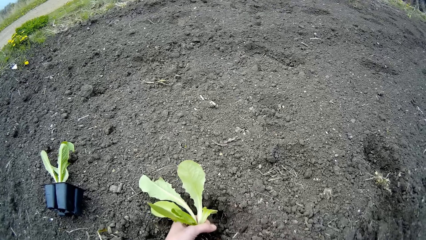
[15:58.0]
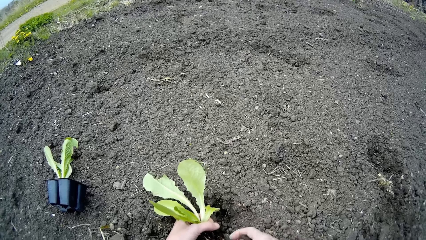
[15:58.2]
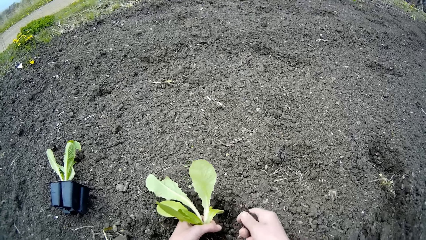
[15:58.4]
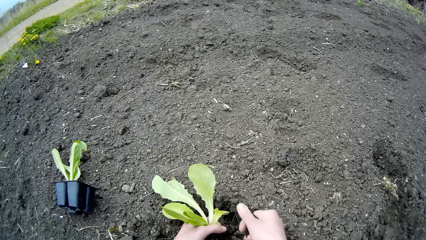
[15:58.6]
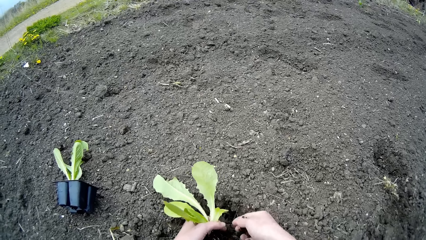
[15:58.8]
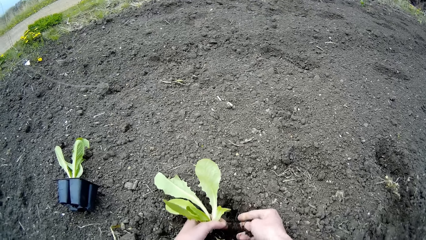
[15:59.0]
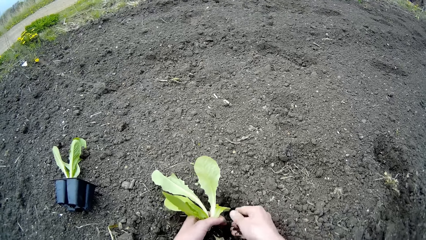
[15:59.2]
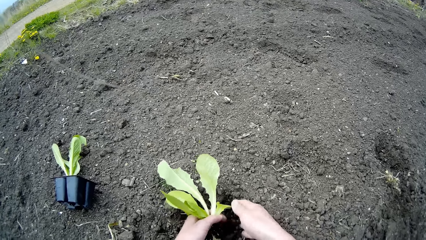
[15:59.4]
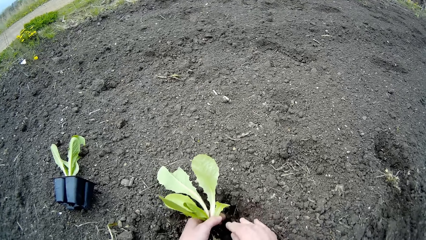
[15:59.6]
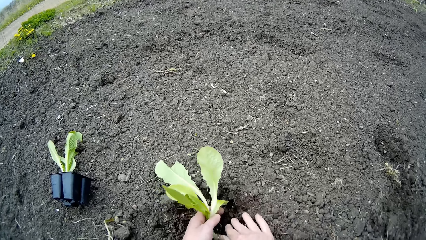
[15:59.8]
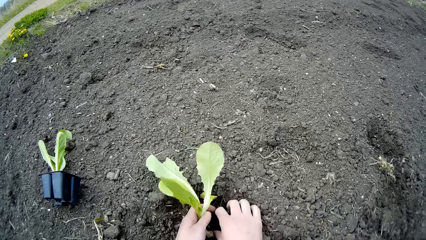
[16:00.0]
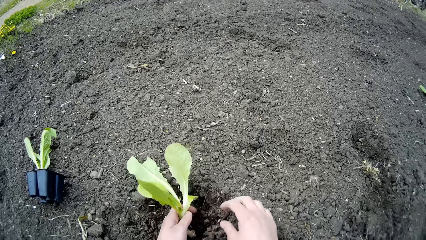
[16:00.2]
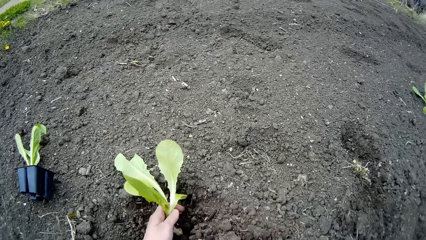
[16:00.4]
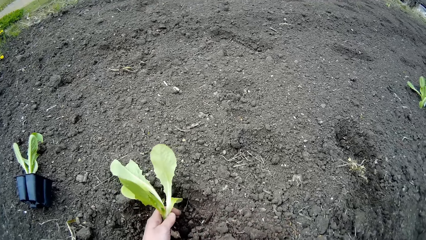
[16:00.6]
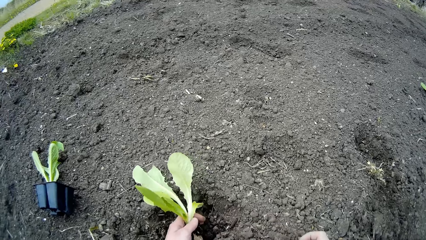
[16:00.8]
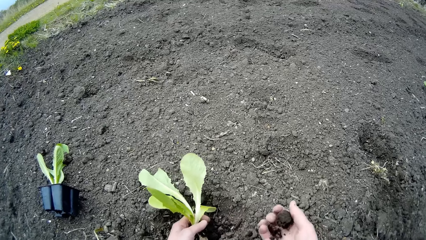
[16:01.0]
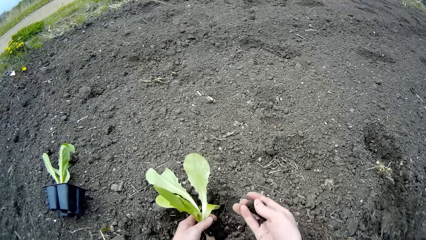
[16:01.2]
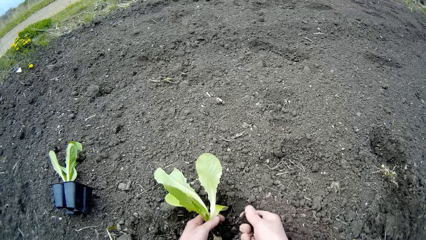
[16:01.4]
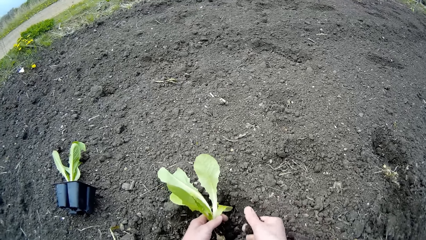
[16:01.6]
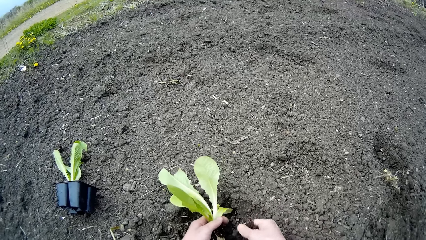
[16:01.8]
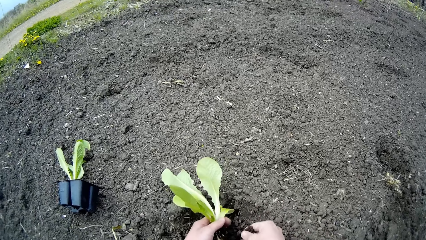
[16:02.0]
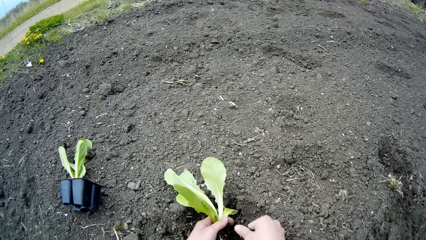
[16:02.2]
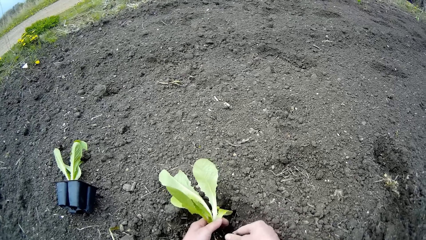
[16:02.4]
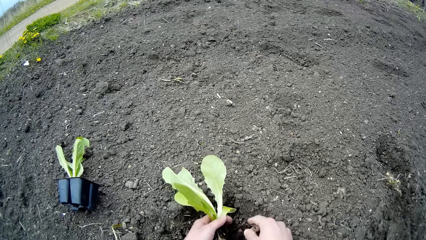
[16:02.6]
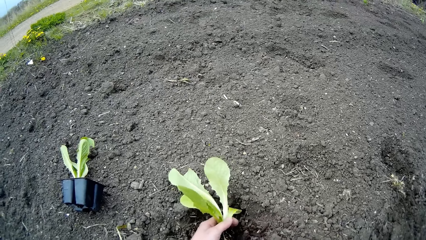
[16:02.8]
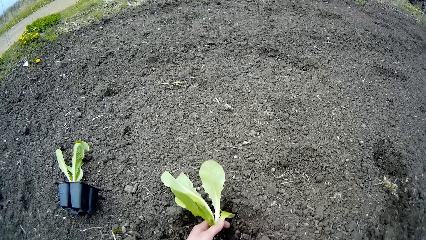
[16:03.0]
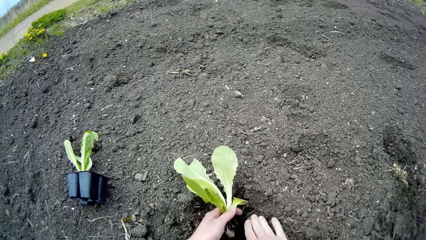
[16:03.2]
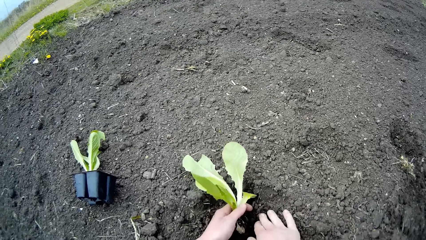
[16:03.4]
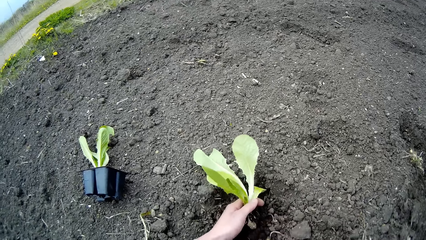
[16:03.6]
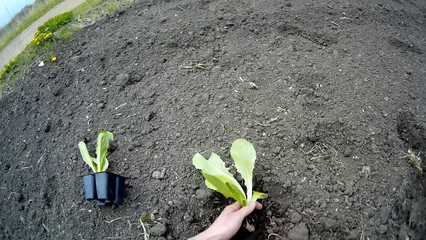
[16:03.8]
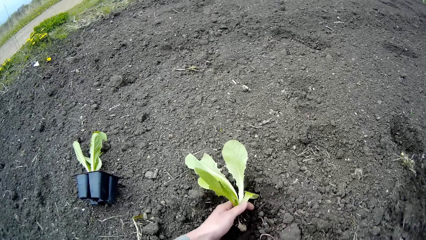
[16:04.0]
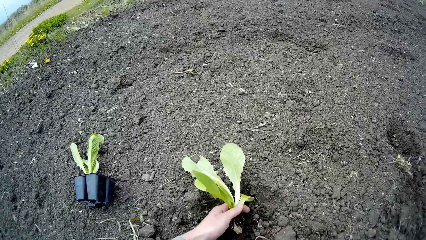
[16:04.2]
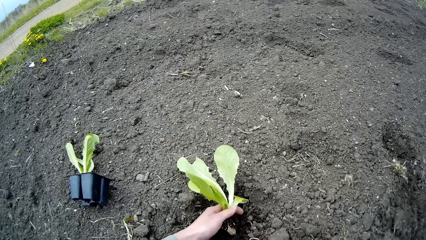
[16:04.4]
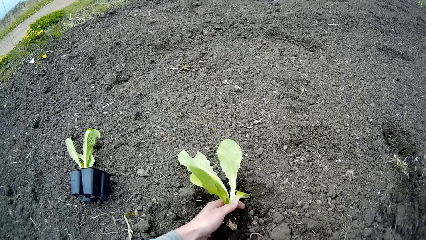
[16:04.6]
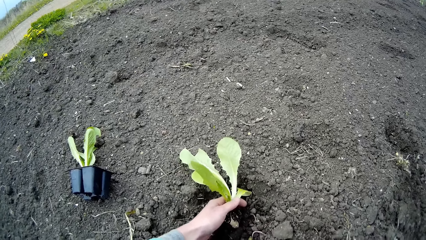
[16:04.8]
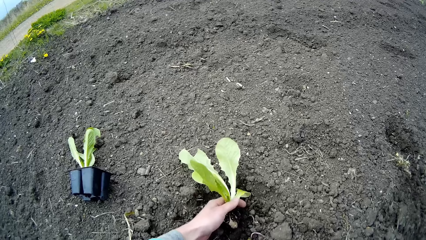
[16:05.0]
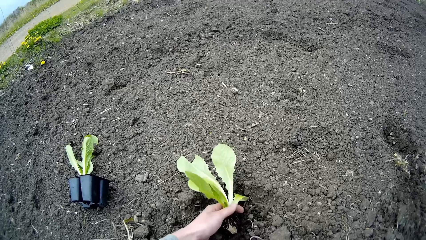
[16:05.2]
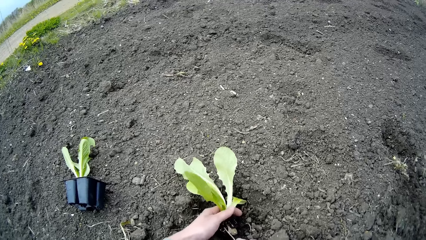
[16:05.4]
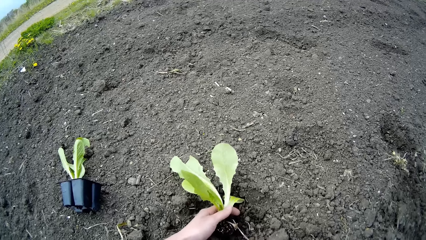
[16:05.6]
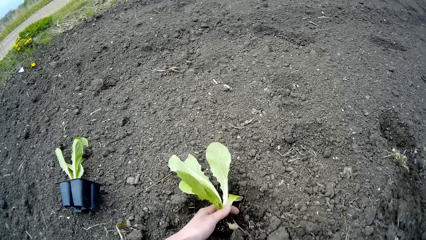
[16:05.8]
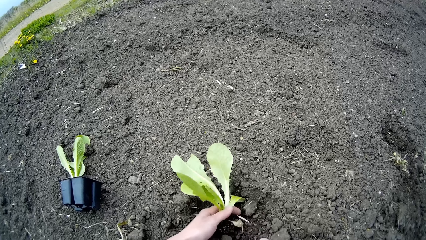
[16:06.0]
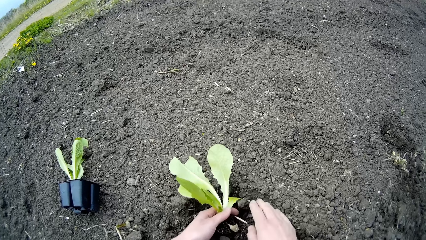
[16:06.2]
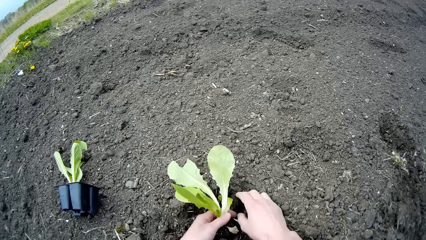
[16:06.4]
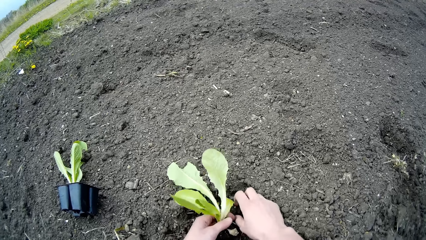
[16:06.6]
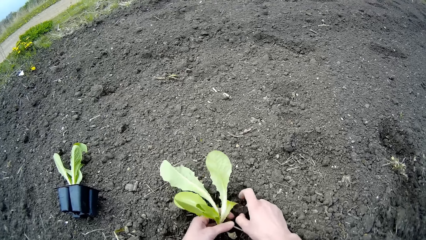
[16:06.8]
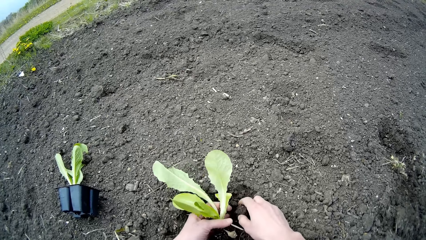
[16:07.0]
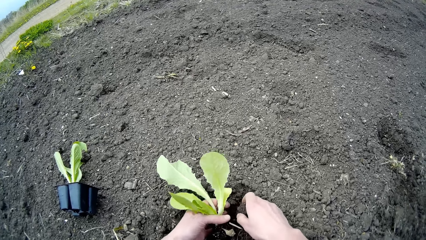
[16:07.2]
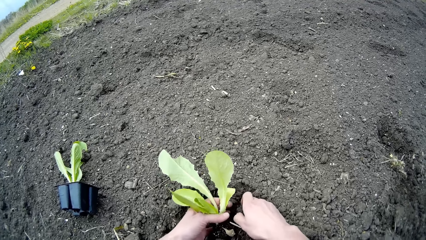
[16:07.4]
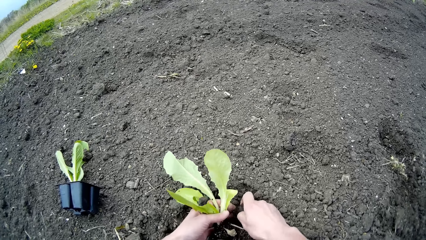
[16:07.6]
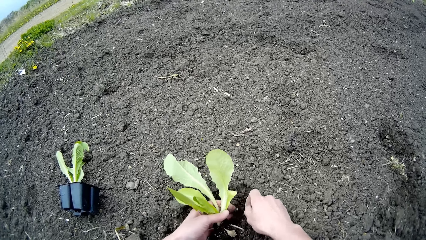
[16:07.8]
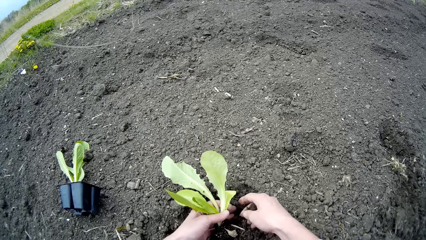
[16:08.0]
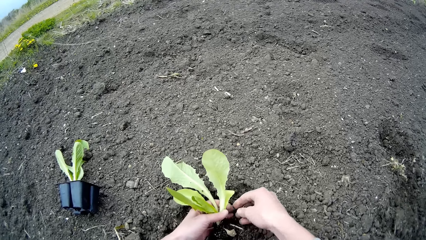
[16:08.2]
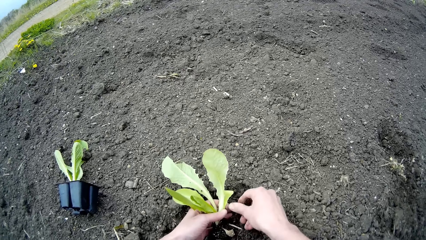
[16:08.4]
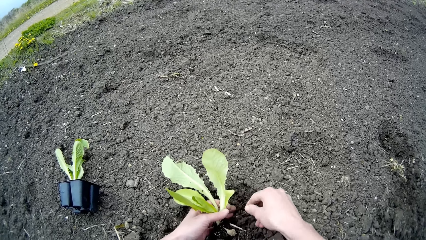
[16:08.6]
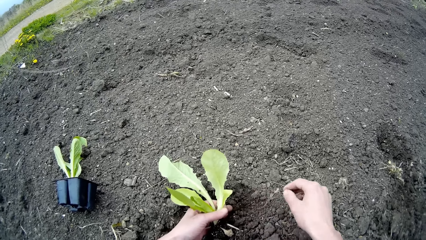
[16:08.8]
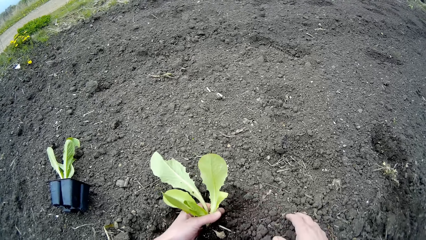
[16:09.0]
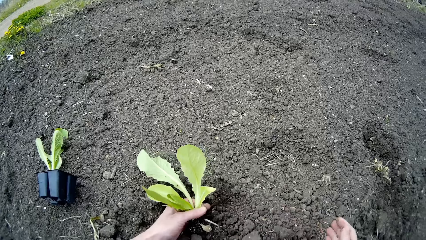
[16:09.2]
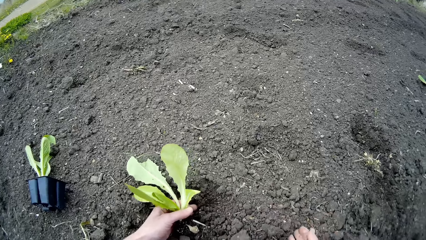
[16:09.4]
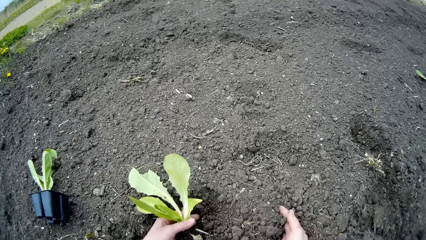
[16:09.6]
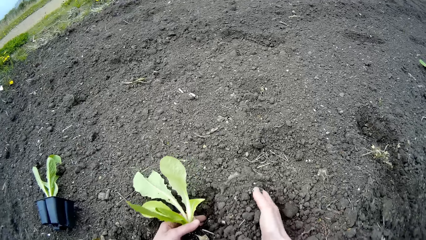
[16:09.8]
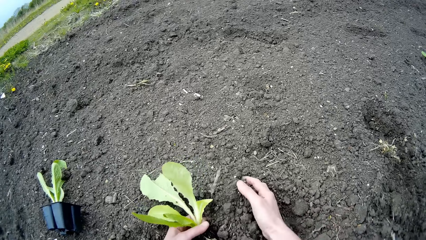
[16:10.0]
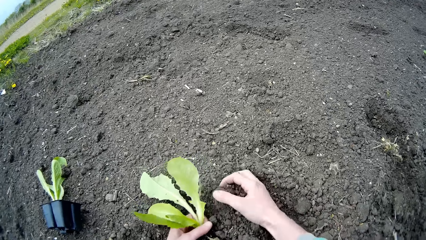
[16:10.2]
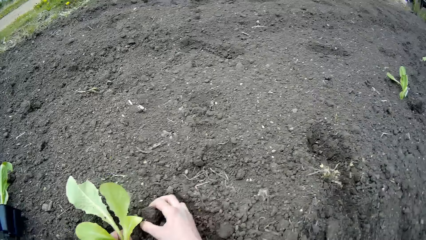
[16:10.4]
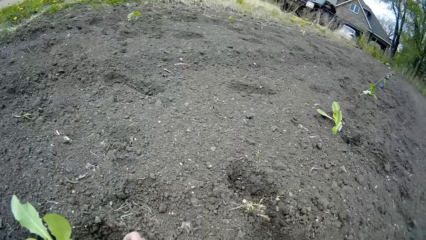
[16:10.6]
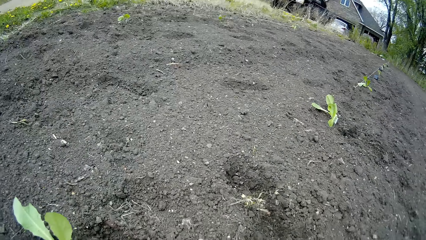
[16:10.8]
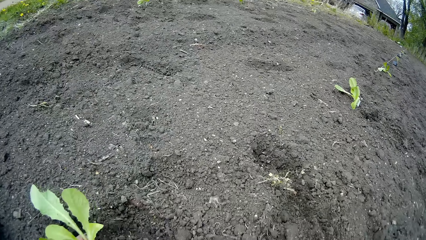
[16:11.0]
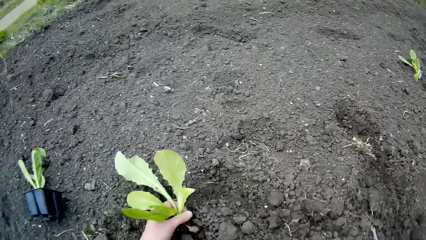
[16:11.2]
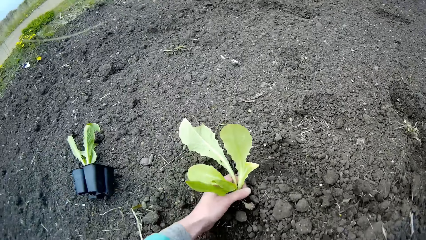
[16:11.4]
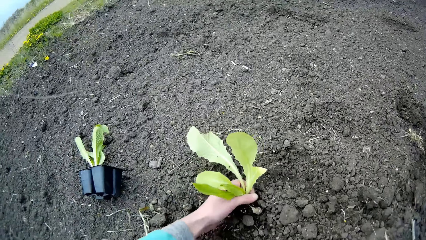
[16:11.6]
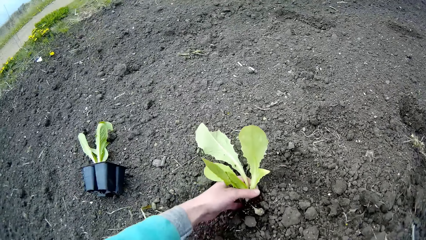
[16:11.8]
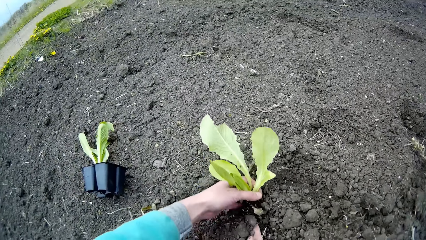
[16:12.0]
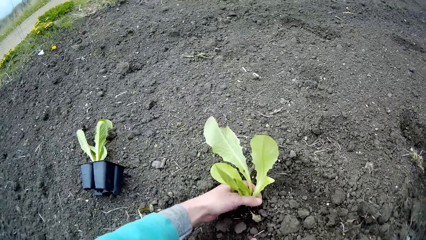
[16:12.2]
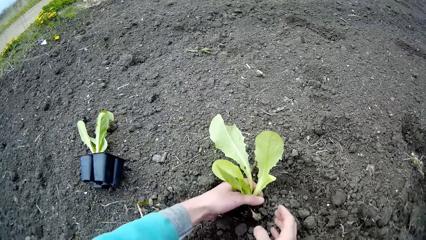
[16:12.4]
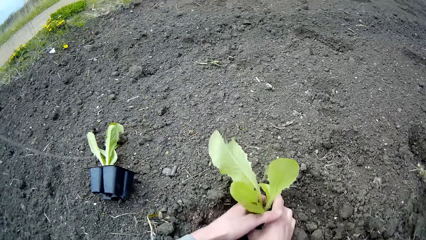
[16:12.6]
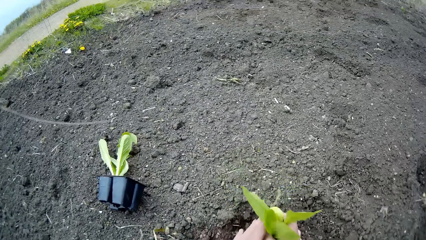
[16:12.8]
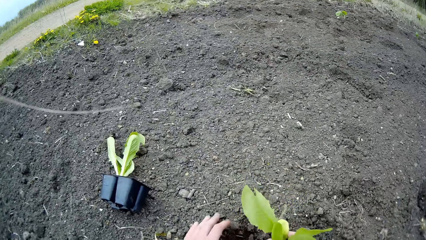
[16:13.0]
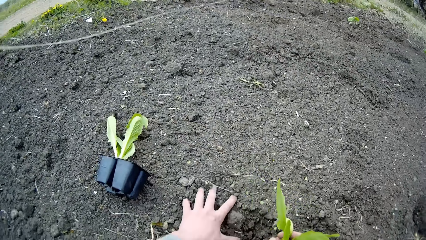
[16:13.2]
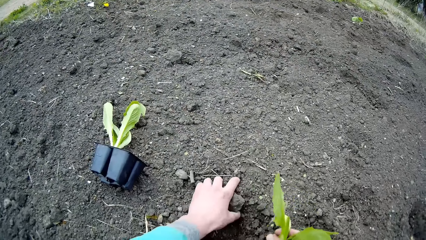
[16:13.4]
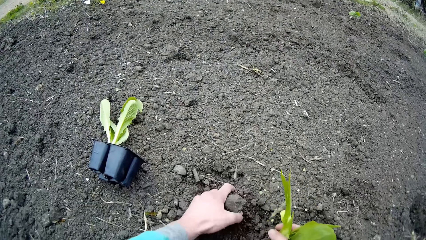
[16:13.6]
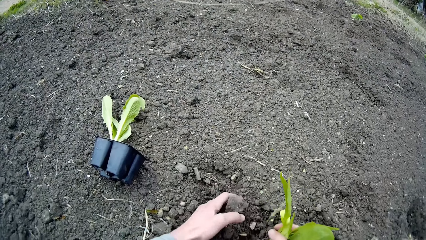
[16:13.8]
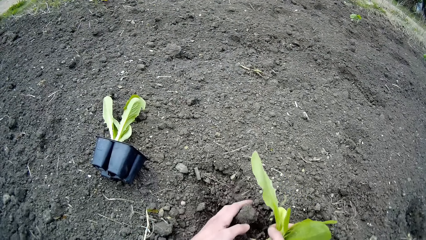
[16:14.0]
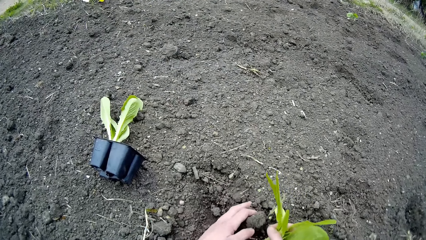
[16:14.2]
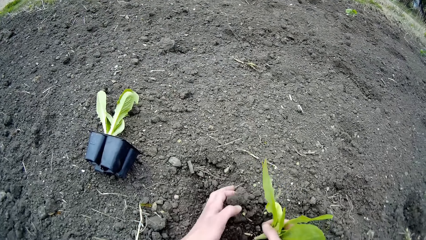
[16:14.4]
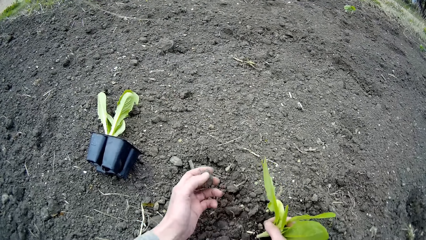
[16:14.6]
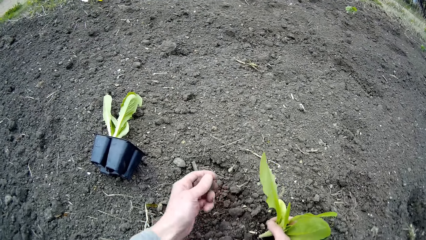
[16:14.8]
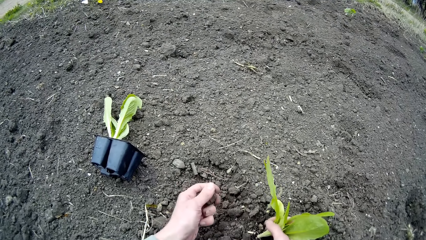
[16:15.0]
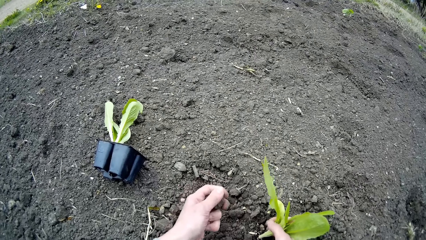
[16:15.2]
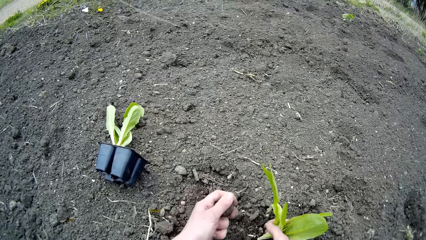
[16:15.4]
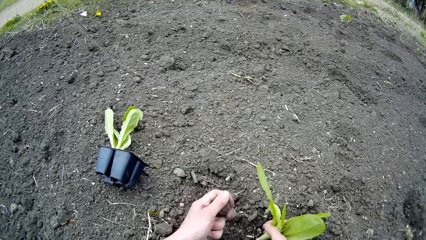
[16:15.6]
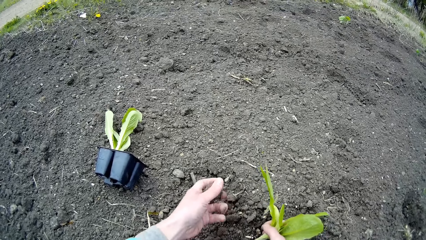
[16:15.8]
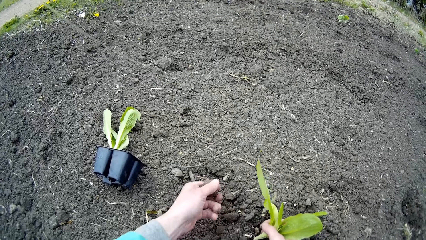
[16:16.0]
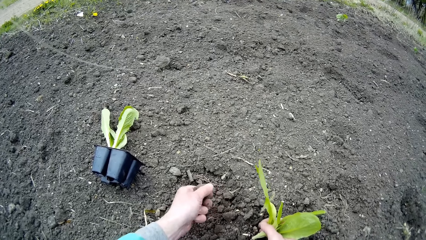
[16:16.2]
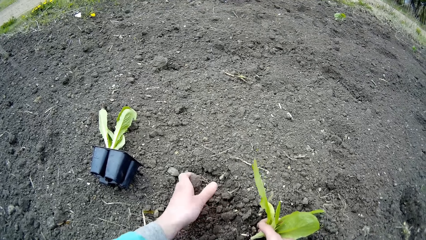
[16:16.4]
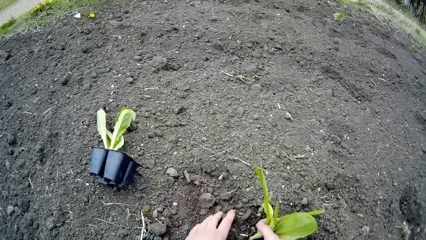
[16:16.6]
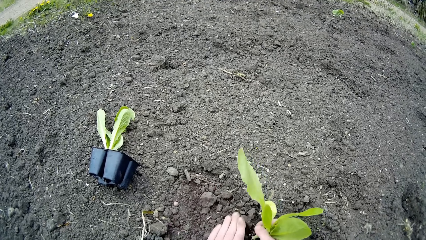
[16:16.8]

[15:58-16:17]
The camera wearer holds the plant with his right hand. He adds soil to the plant with his left hand.
